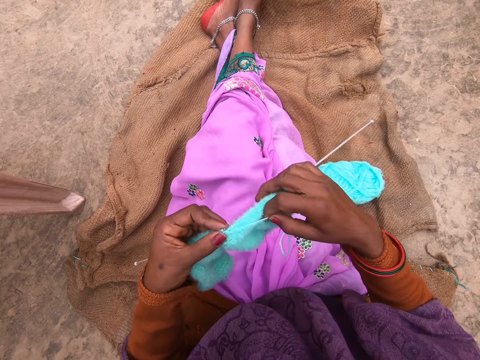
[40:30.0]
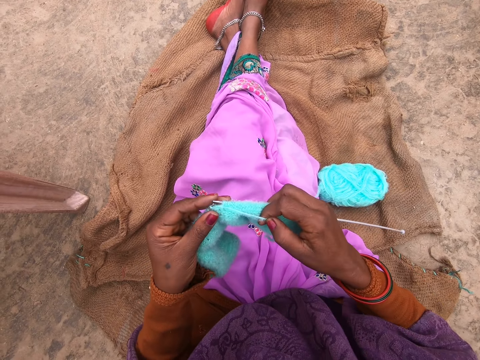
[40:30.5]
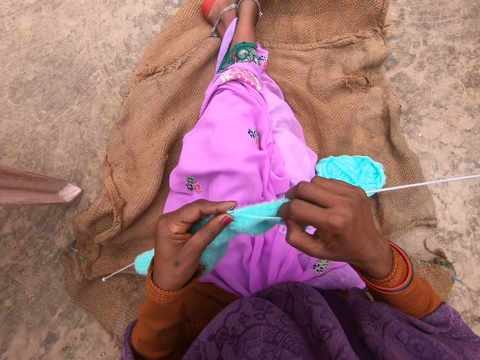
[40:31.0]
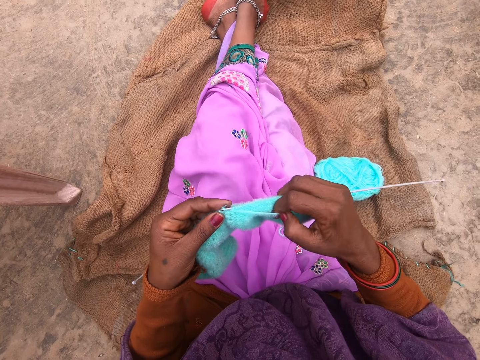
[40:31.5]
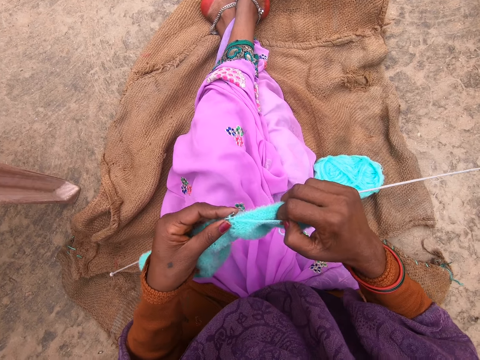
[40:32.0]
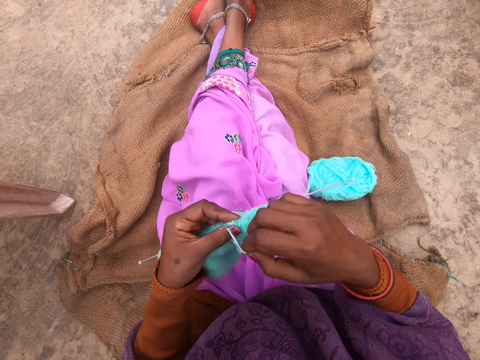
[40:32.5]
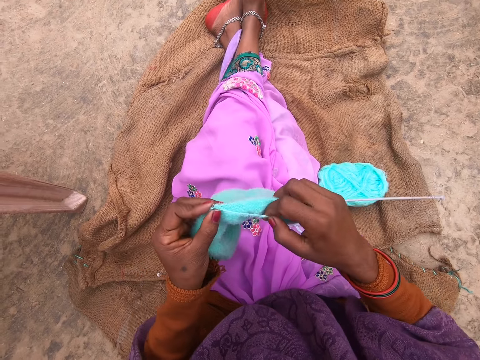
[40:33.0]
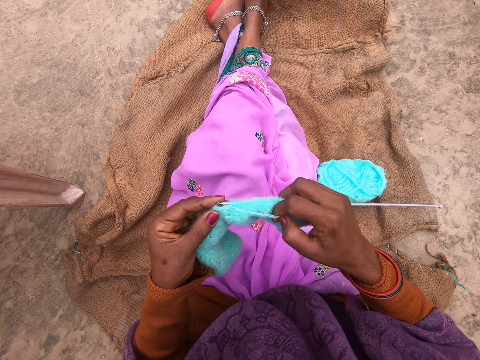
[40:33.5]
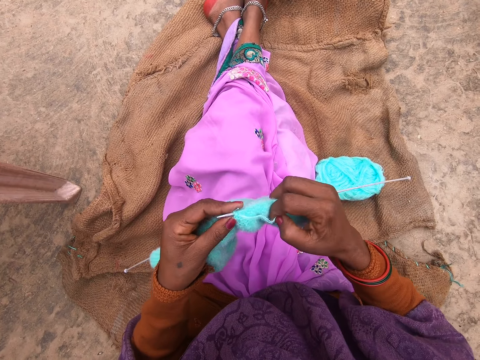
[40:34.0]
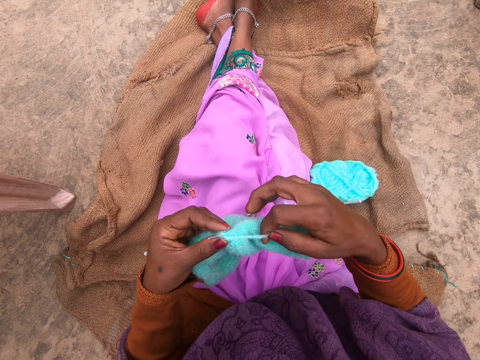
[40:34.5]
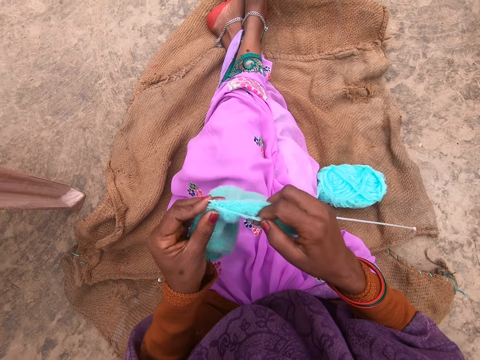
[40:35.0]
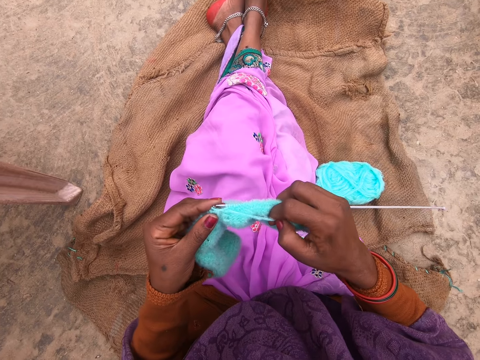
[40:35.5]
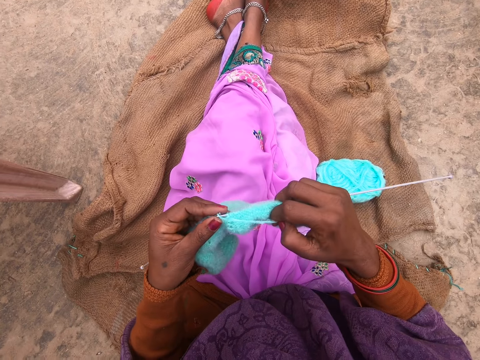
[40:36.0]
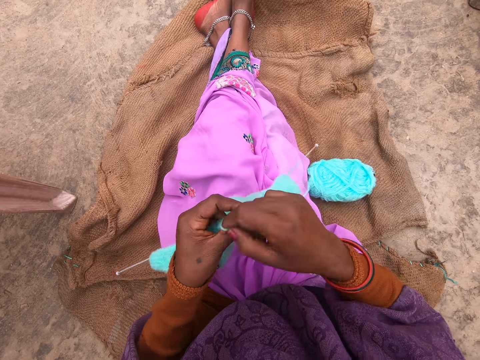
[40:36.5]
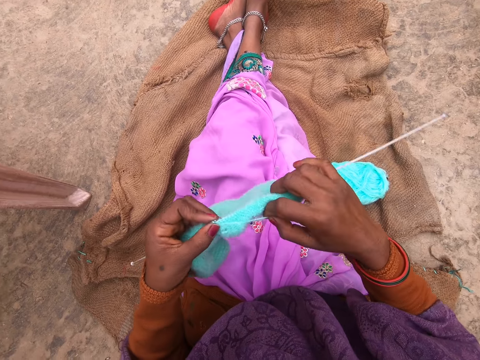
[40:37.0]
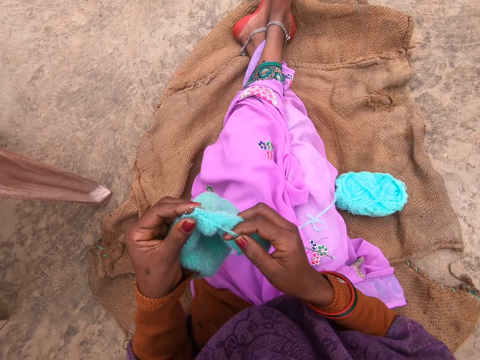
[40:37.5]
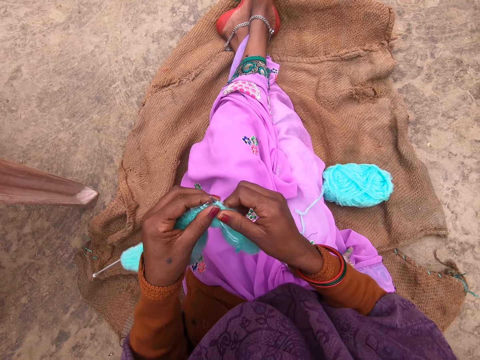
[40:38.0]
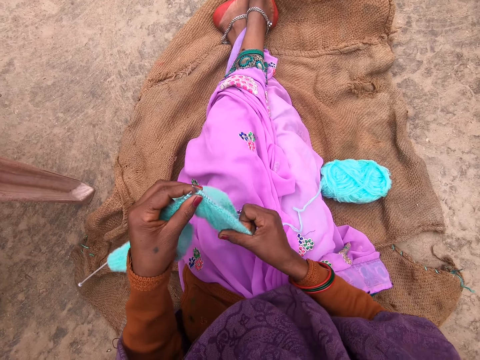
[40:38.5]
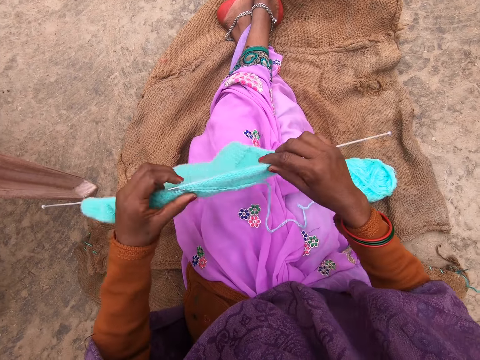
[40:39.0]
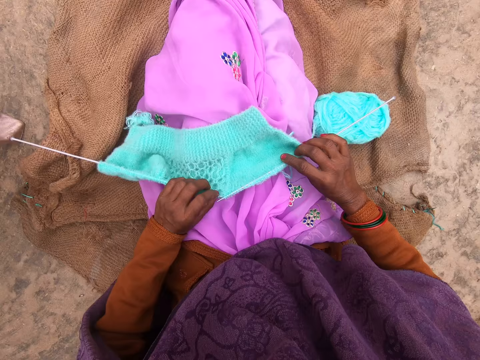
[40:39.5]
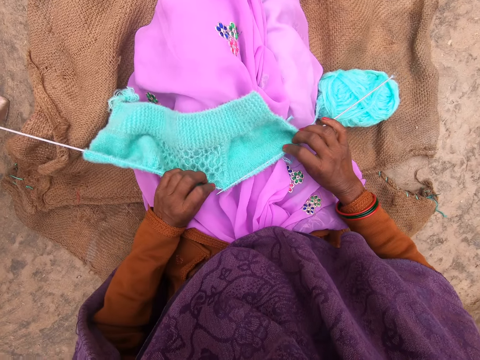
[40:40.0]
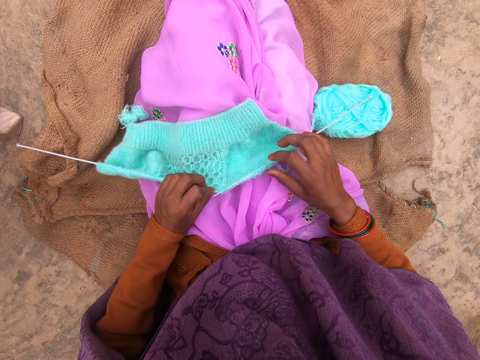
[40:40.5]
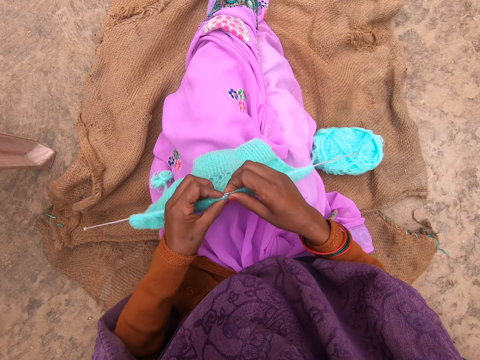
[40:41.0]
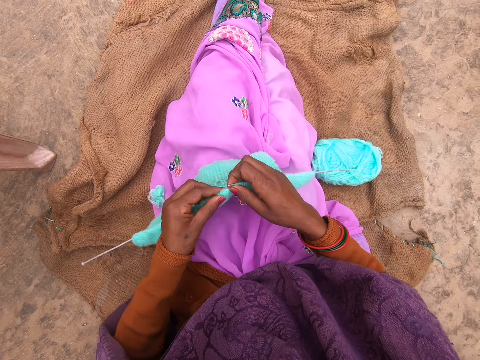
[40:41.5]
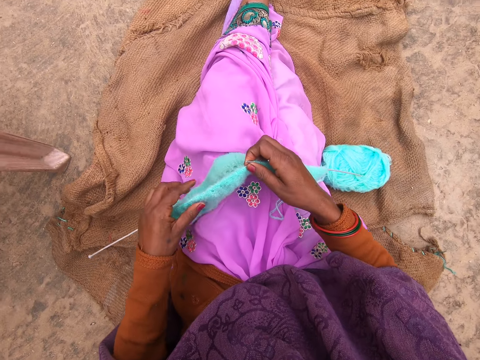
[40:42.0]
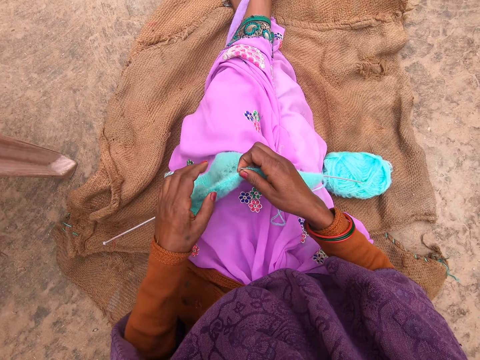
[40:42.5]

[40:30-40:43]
The camera wearer adjusts the fabric.

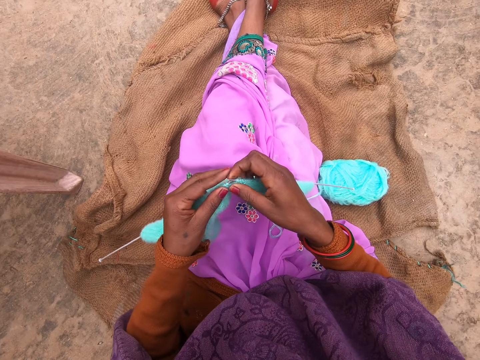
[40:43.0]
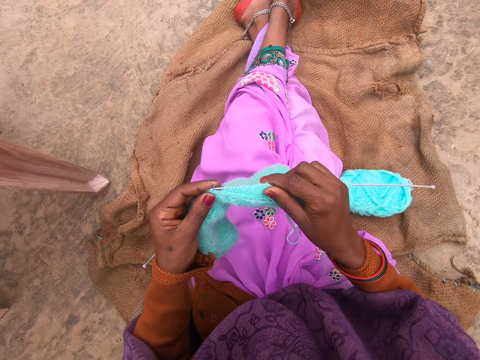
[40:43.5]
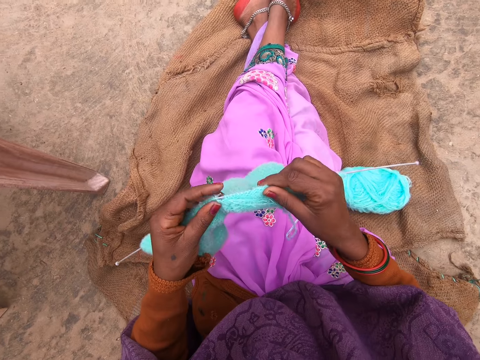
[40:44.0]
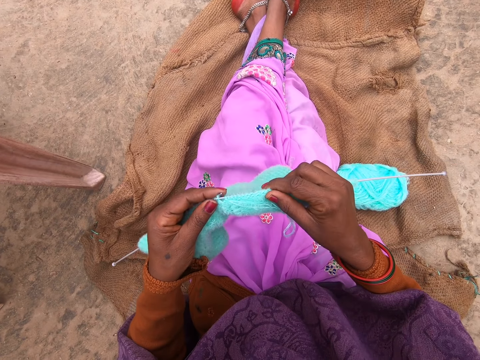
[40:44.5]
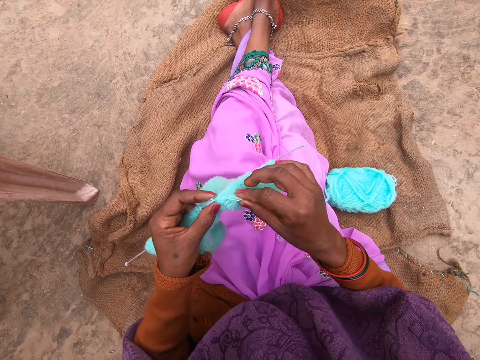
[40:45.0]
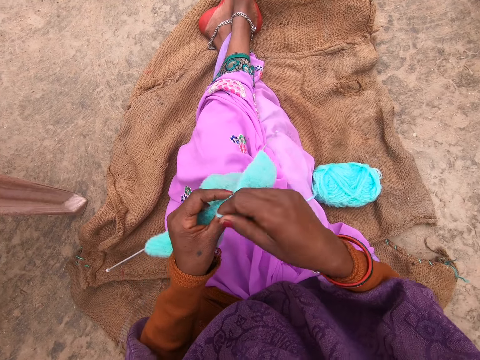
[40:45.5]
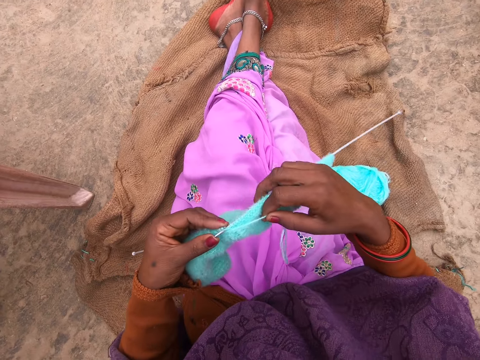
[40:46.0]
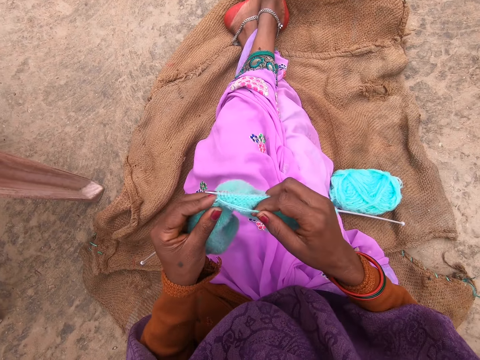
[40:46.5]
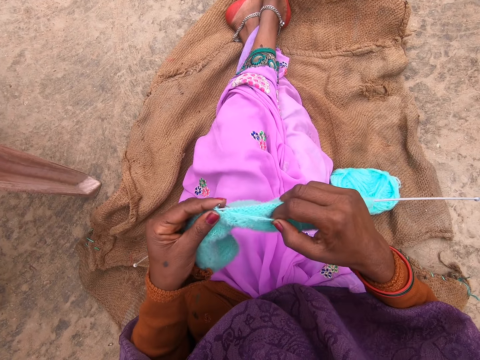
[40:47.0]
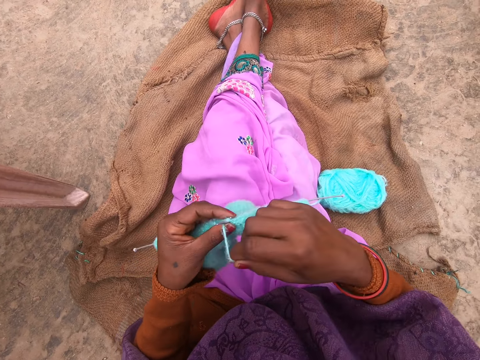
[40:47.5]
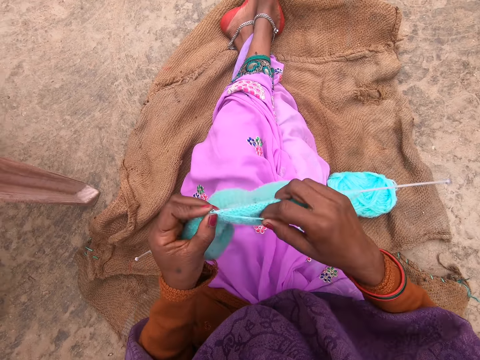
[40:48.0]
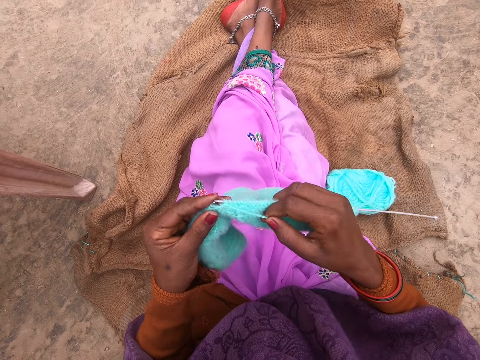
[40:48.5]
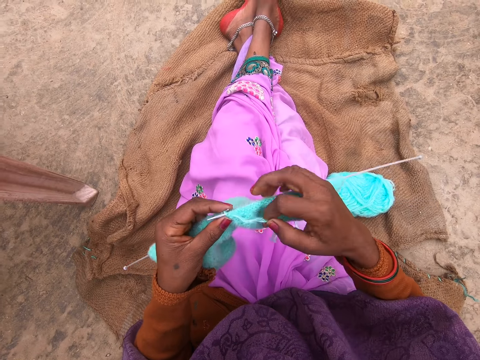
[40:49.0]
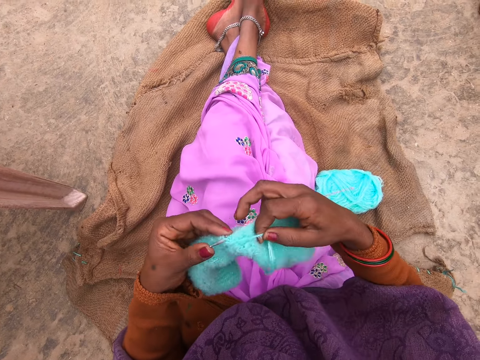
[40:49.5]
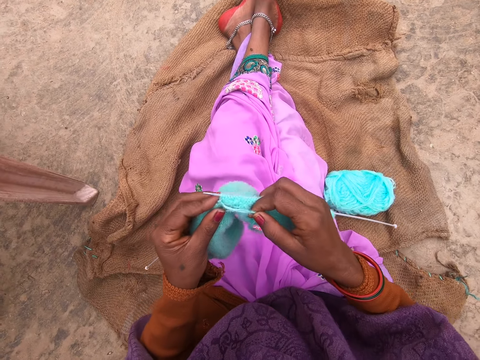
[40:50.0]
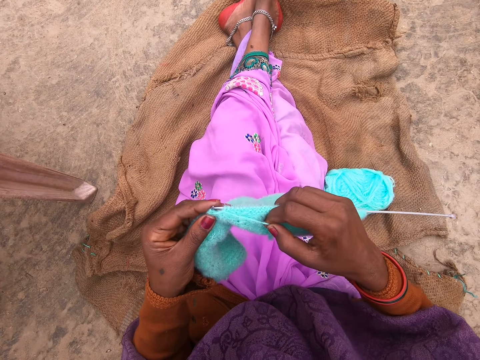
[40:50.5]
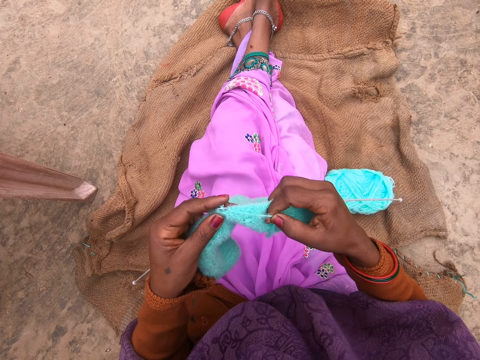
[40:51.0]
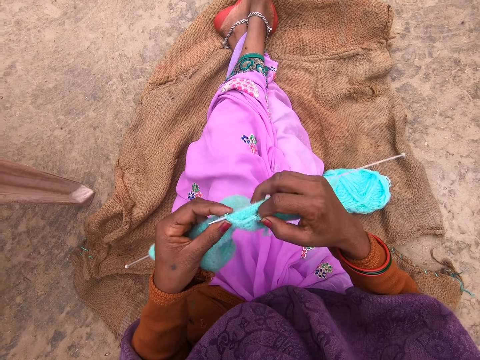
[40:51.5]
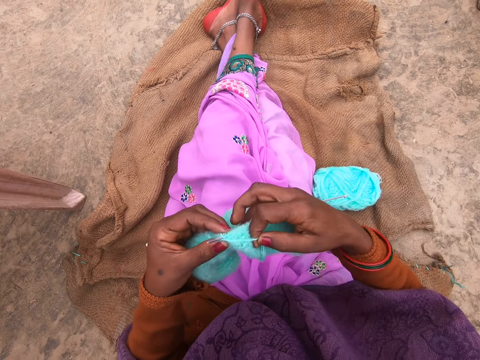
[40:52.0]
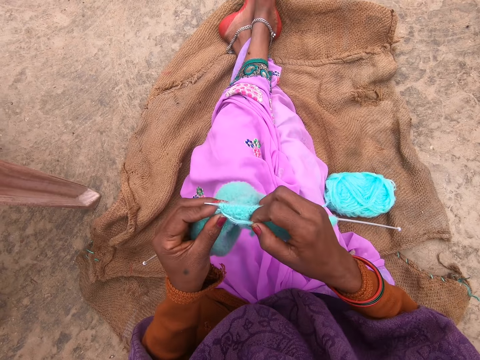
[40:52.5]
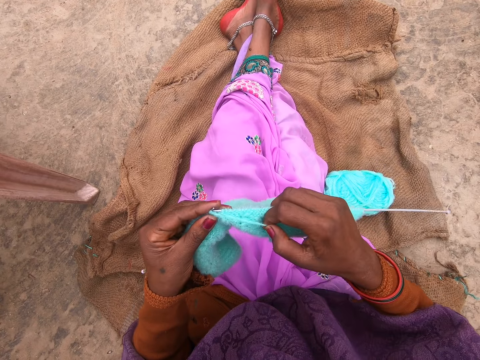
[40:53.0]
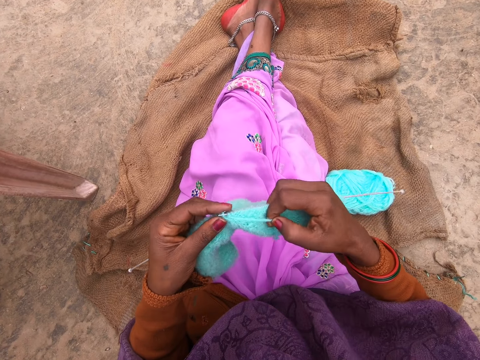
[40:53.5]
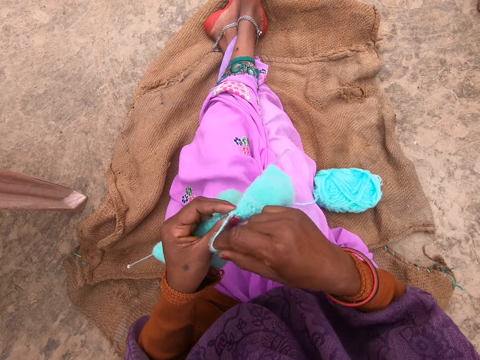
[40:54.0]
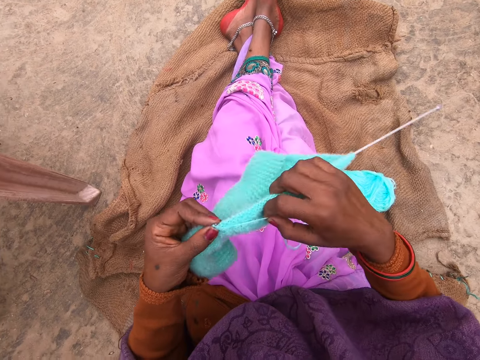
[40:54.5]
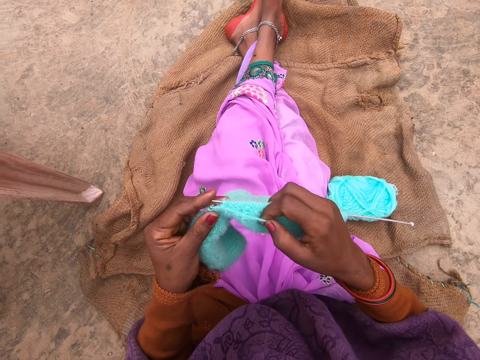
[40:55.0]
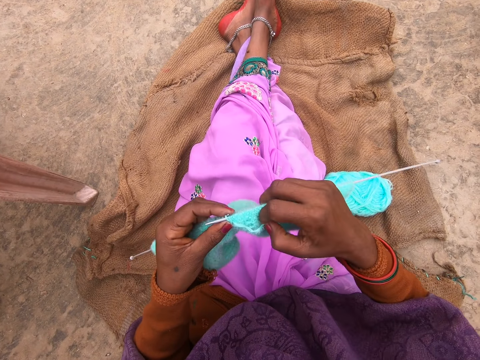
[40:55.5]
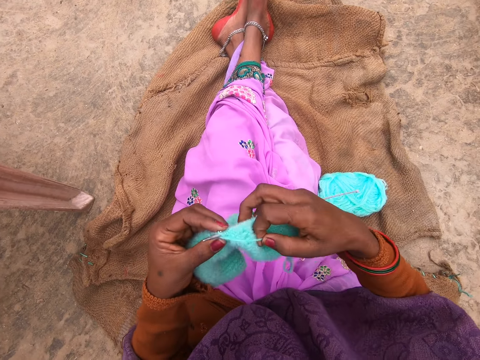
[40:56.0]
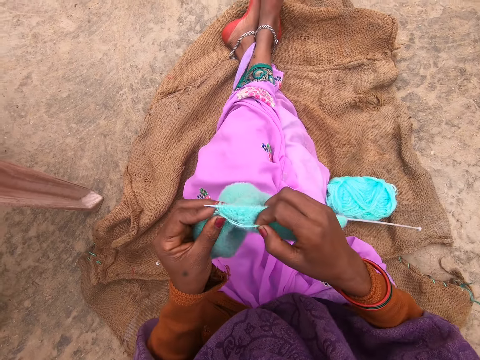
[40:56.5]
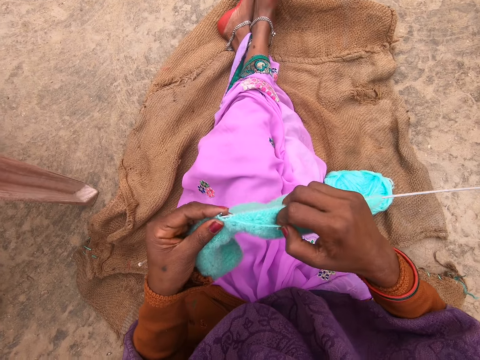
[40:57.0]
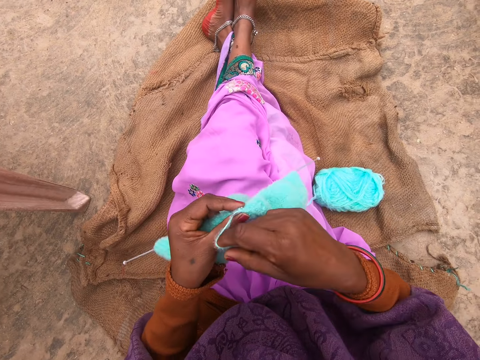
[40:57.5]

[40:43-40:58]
The camera wearer rolls the yarn over the needle. They knit the yarn with the needle. They roll the yarn over the needle. They knit the yarn with the needle. They roll the yarn over the needle. They knit the yarn with the needle. They roll the yarn over the needle. They knit the yarn with the needle. They roll the yarn over the needle. They knit the yarn with the needle. They roll the yarn over the needle. They knit the yarn with the needle.
